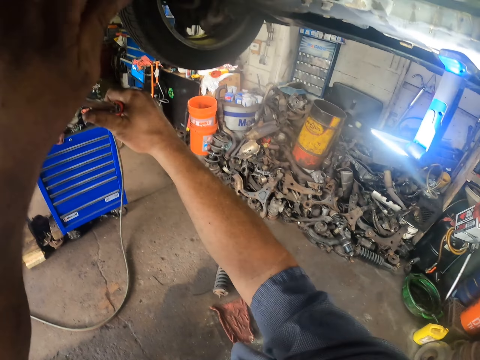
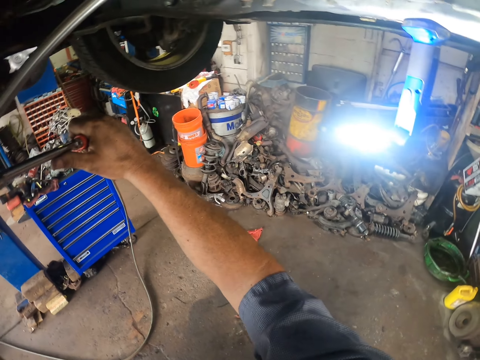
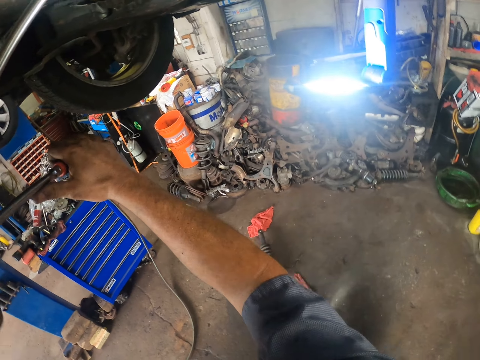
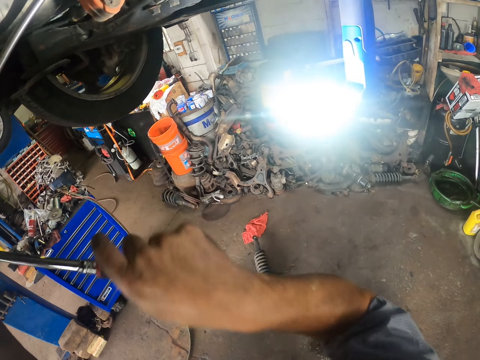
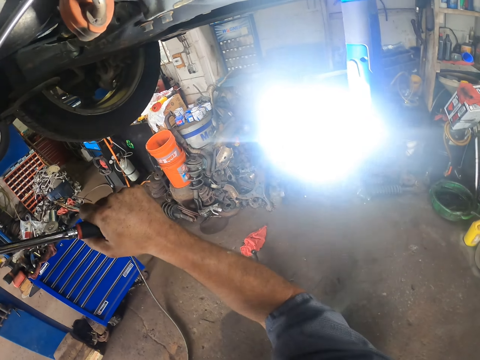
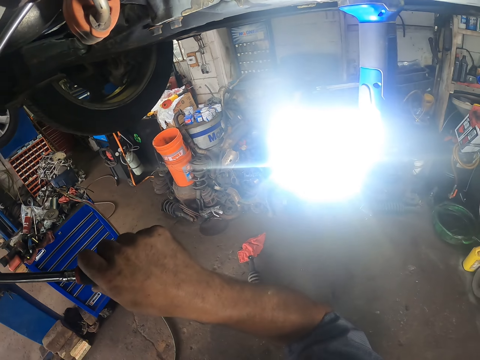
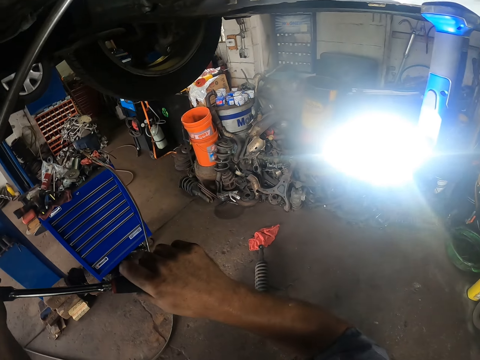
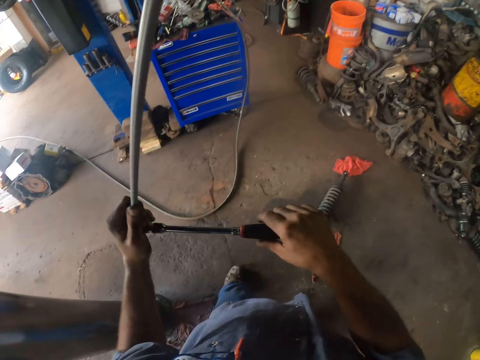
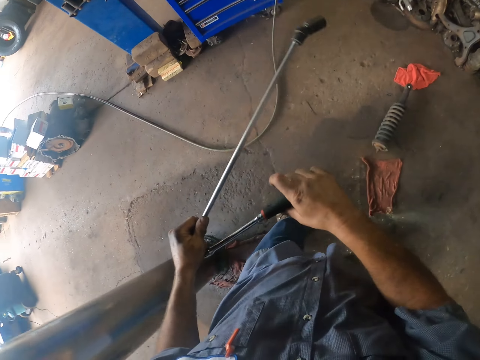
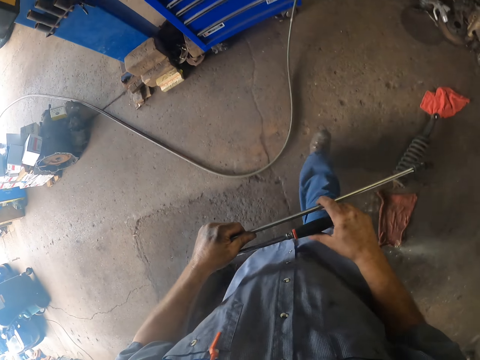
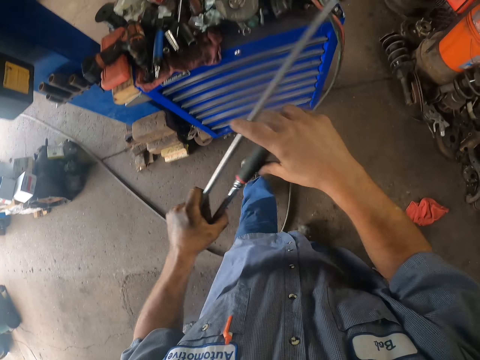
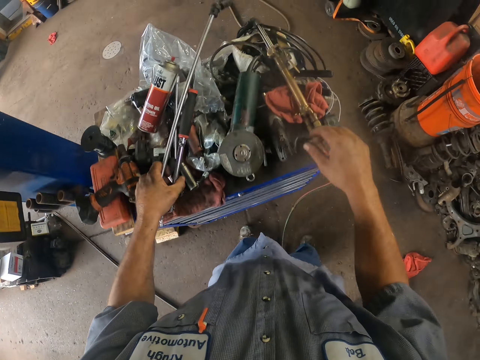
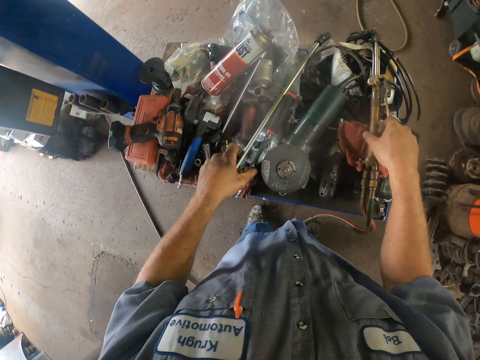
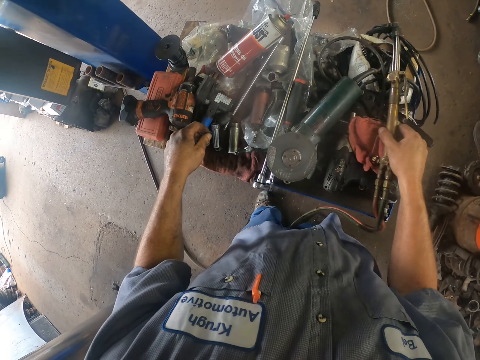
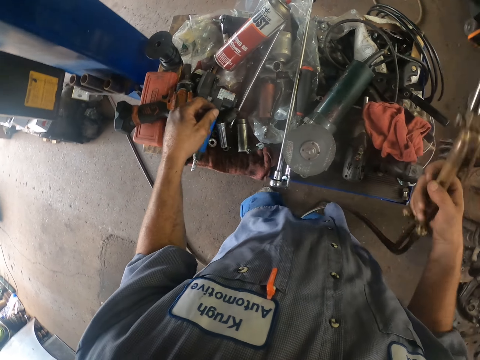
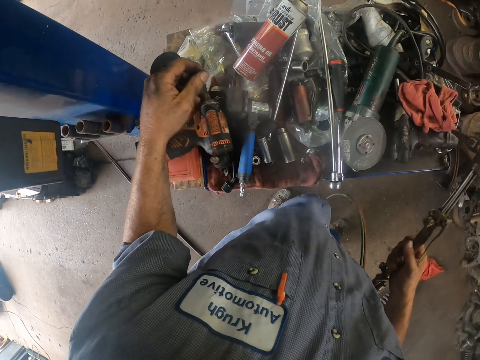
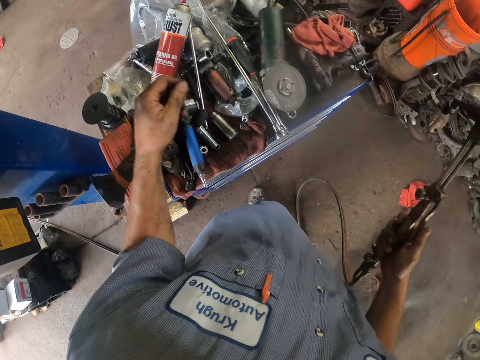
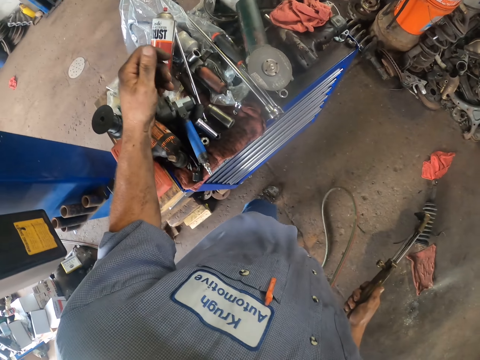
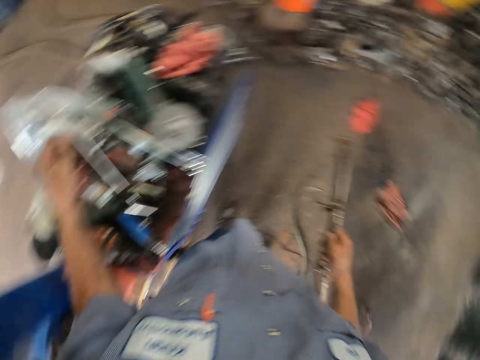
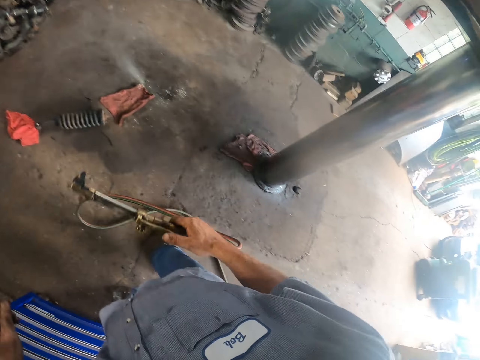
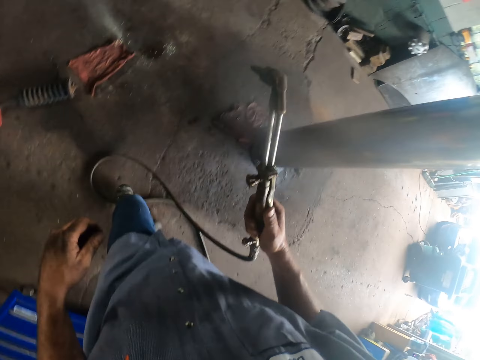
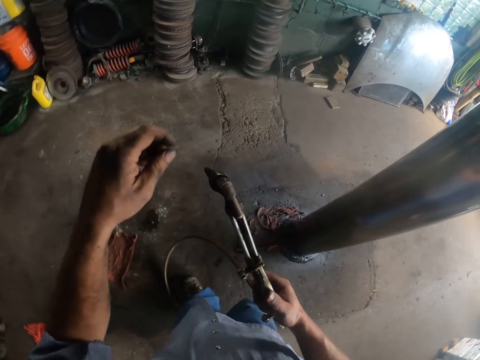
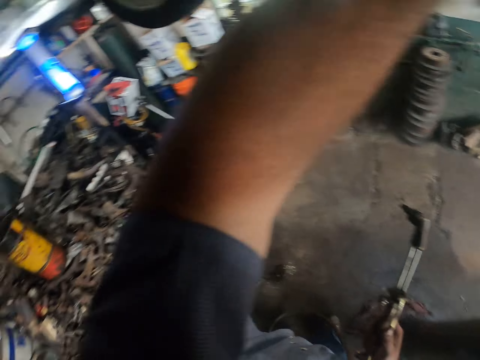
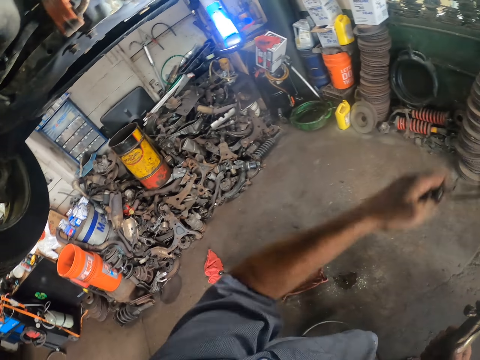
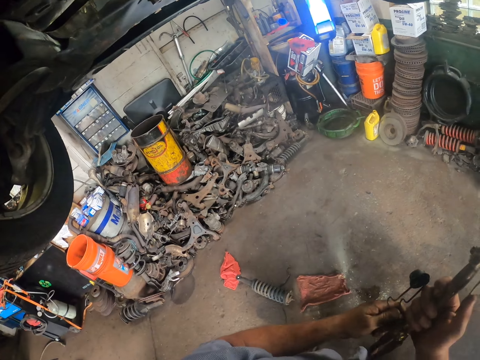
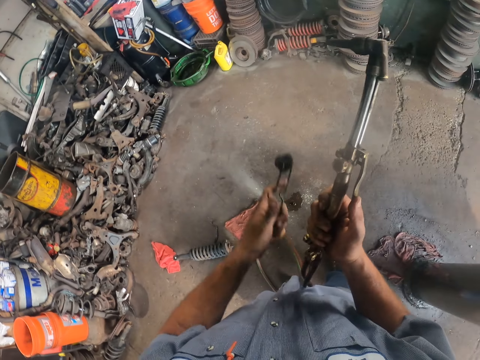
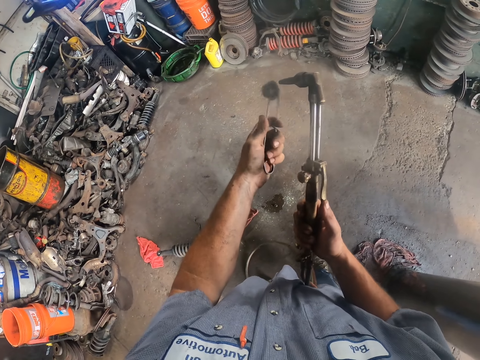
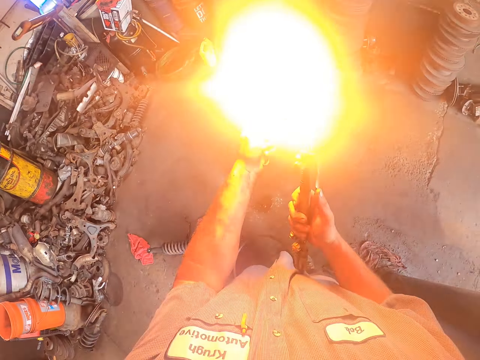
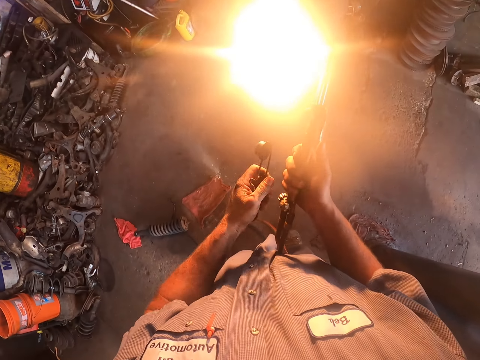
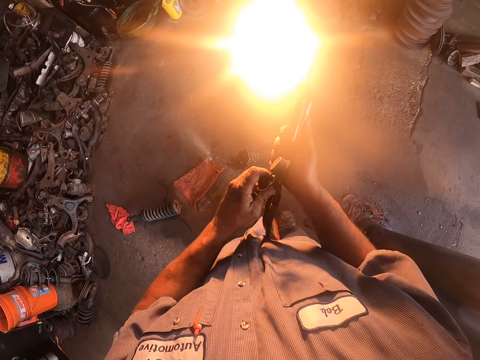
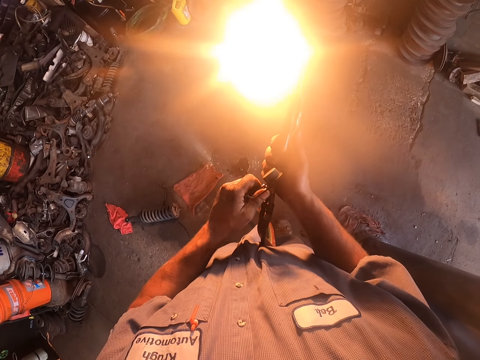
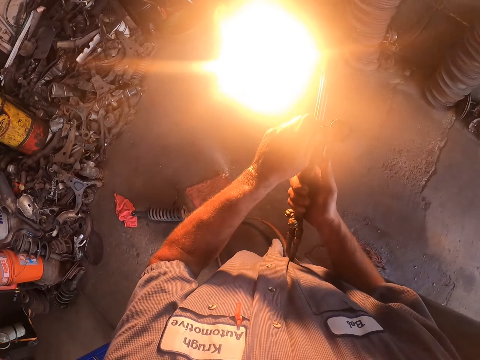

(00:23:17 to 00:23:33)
The camera wearer puts something on the table. They pick up the gas pipe. They pick up the lighter. They light the gas fire.

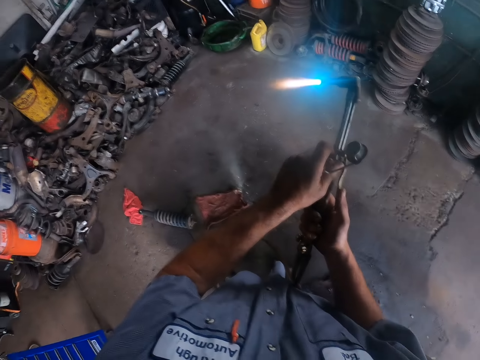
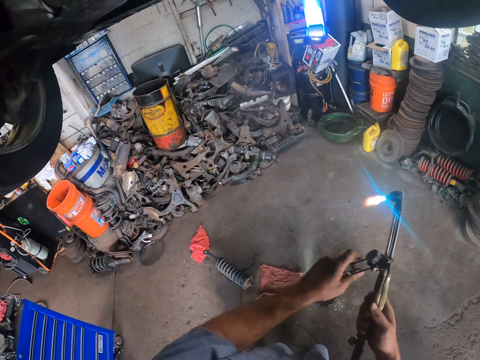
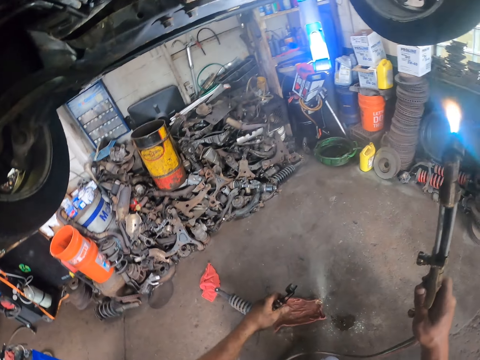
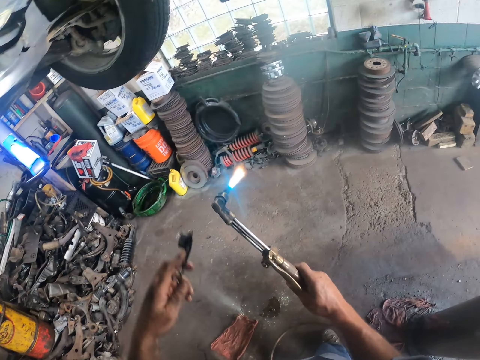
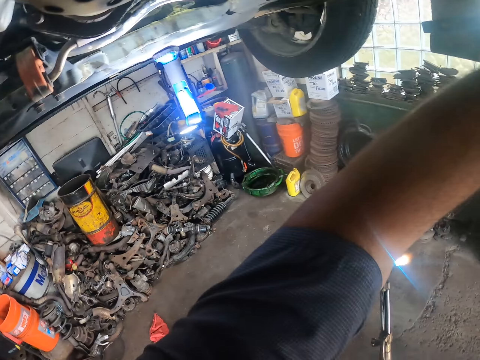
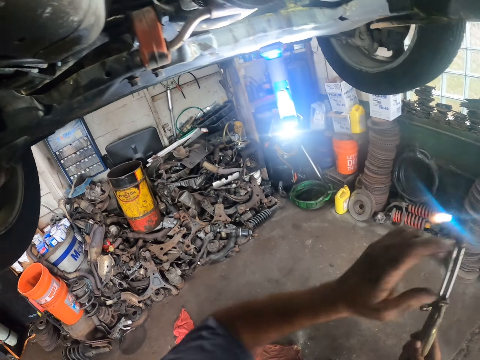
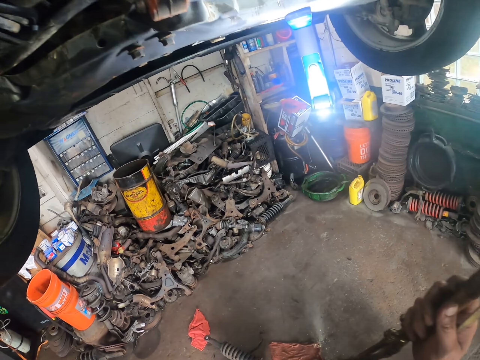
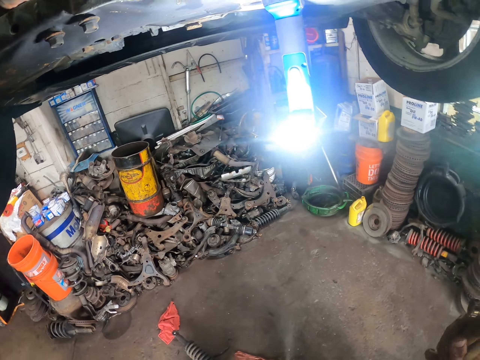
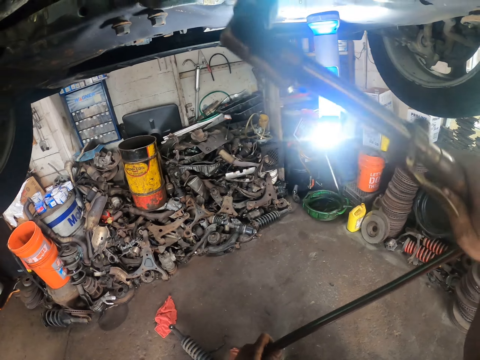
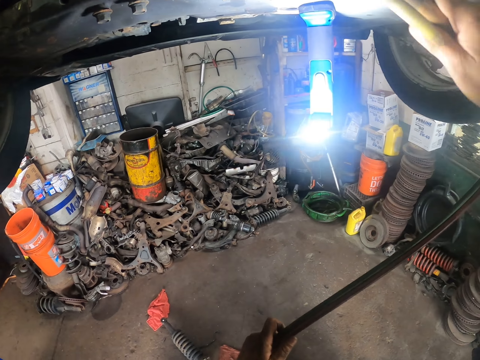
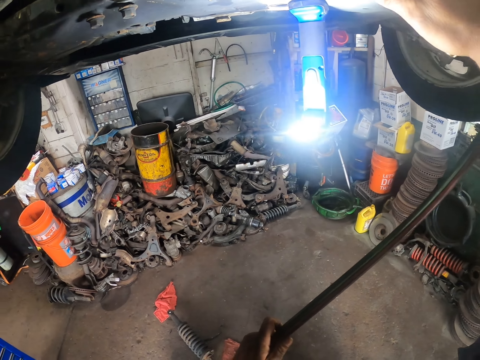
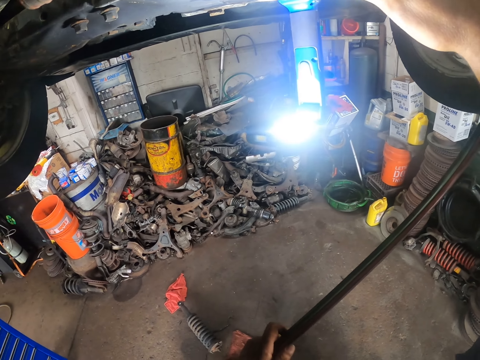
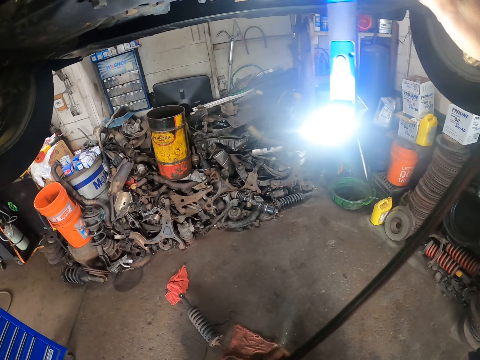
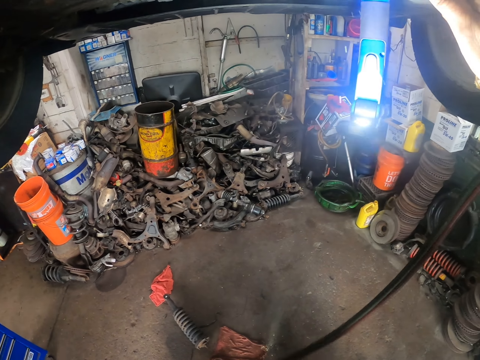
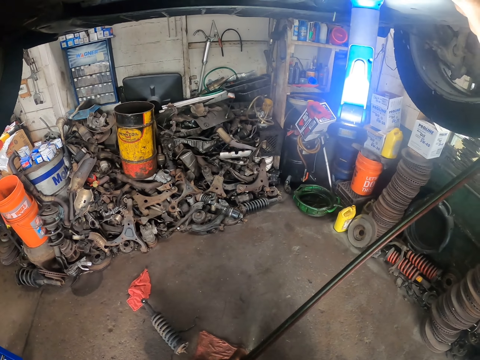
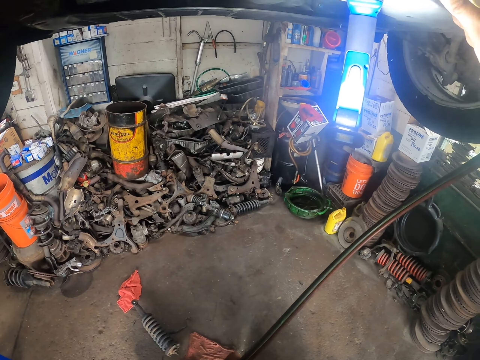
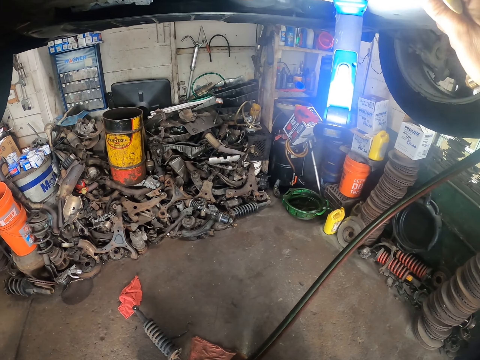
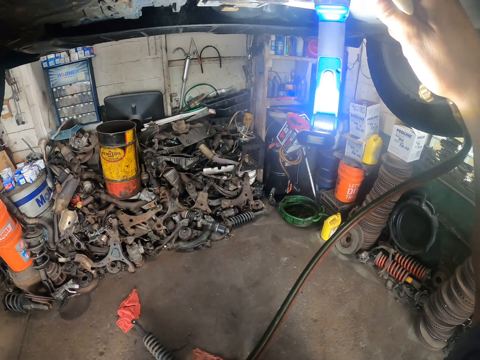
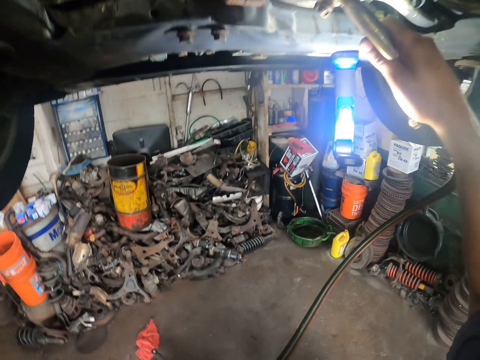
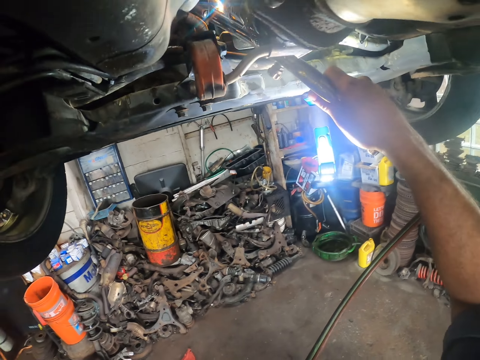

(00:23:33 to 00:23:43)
The camera wearer burns something with the gas fire under the car.
